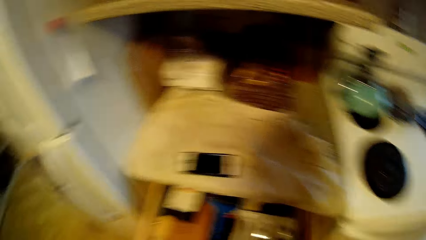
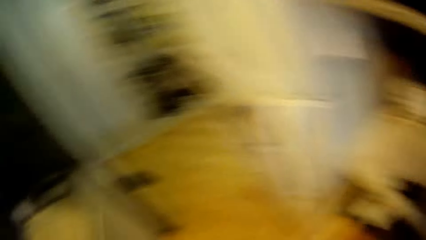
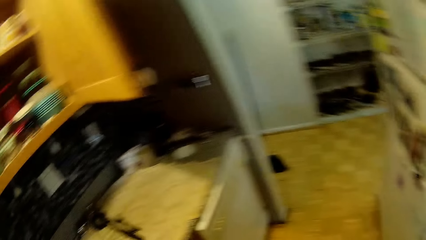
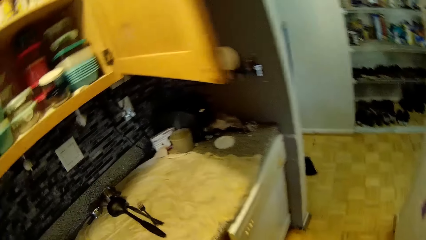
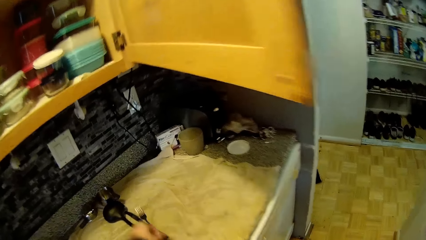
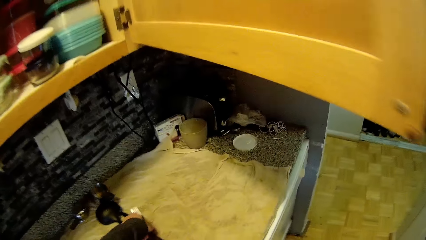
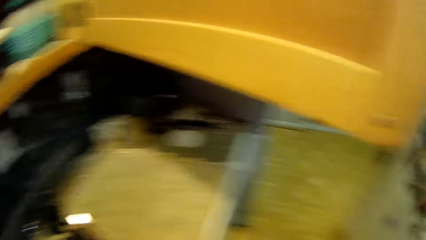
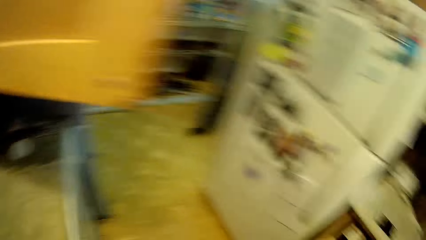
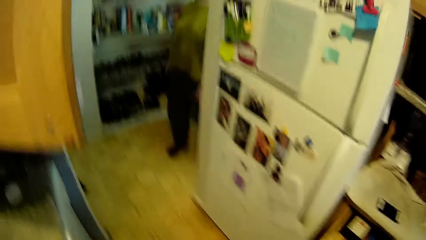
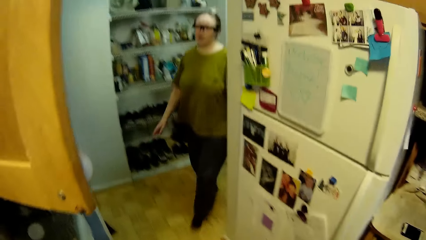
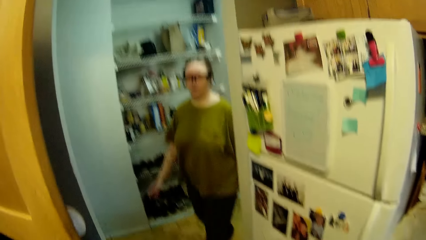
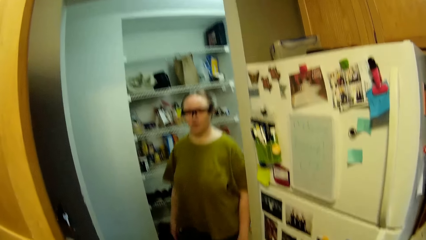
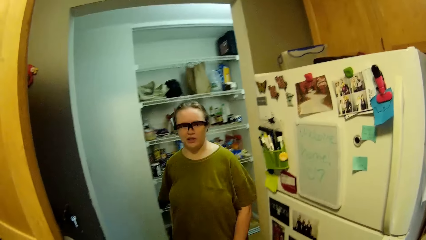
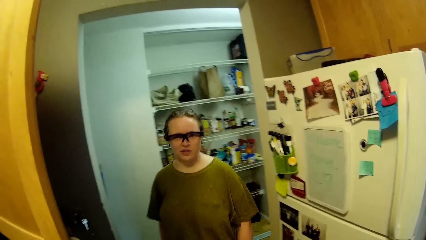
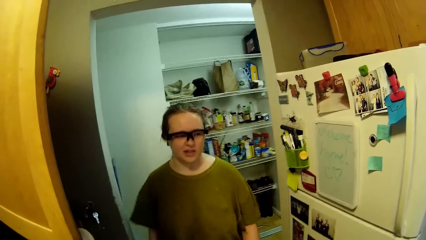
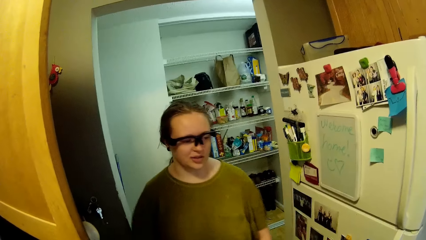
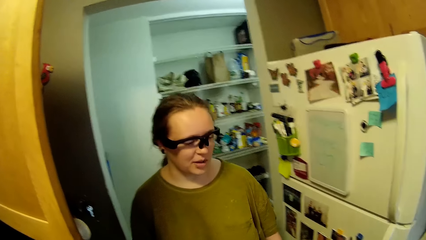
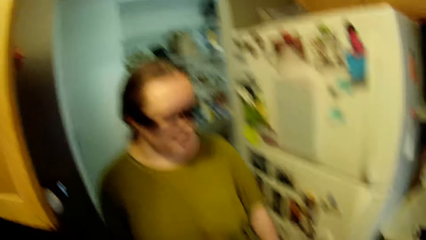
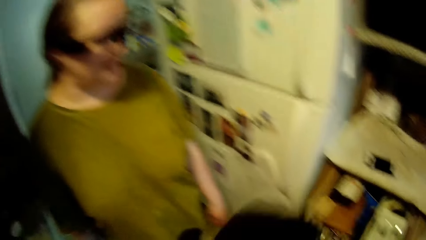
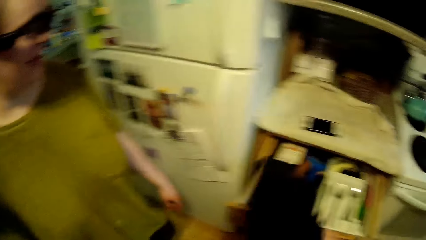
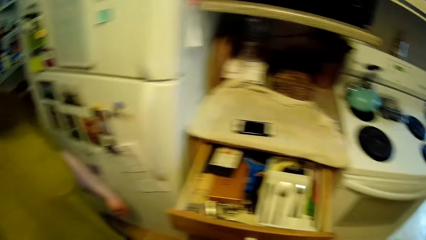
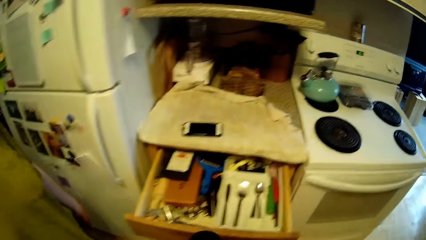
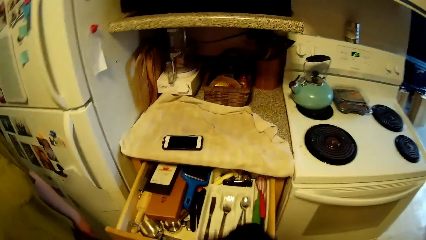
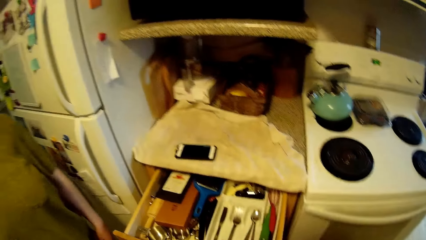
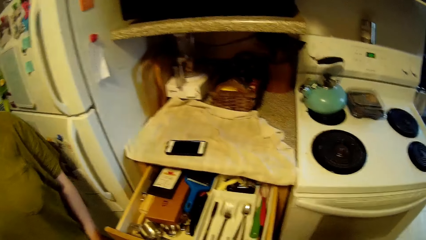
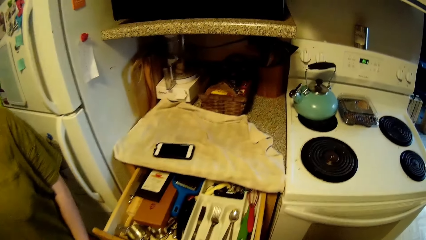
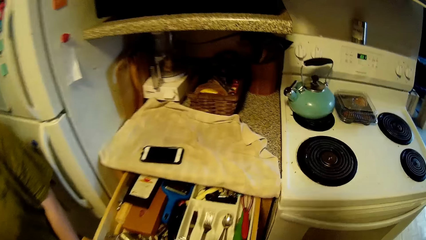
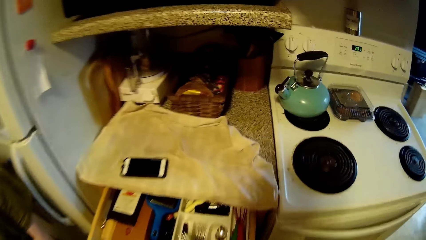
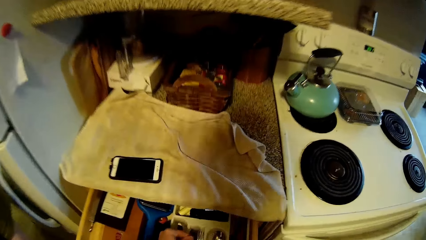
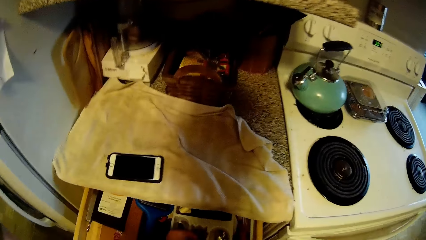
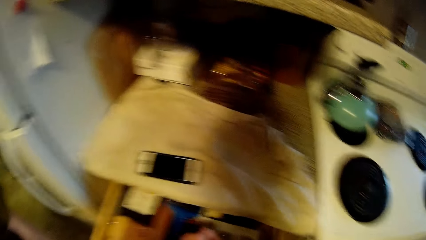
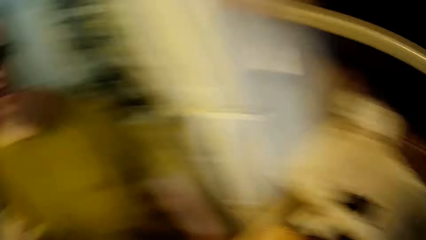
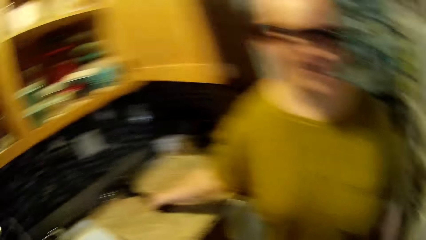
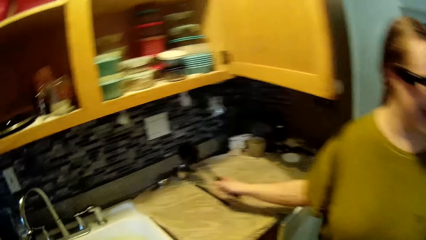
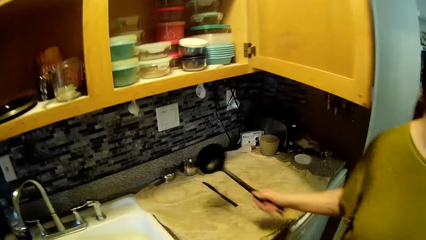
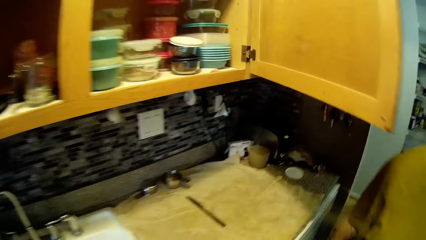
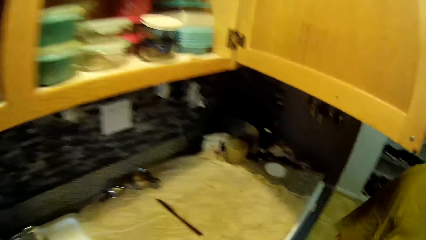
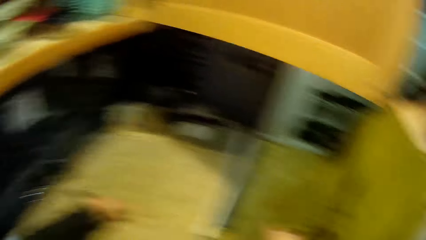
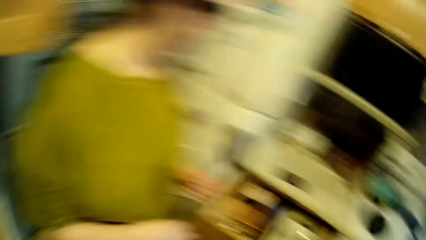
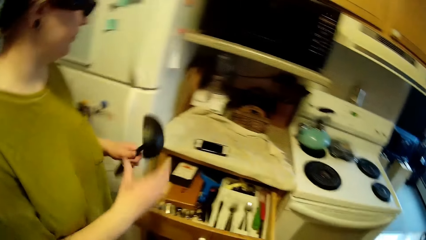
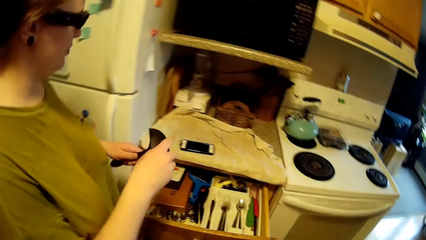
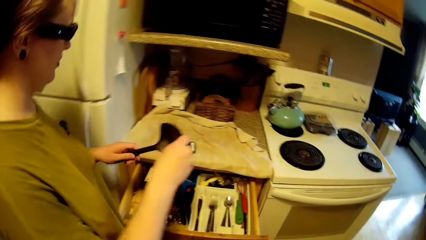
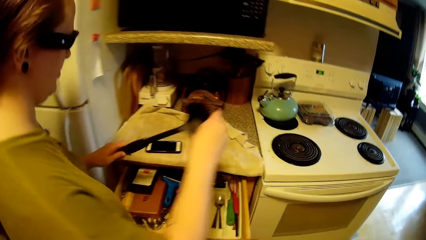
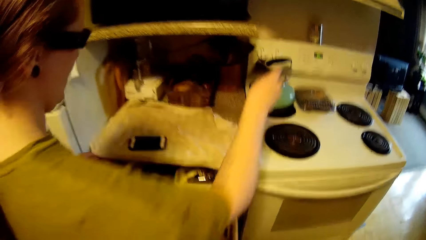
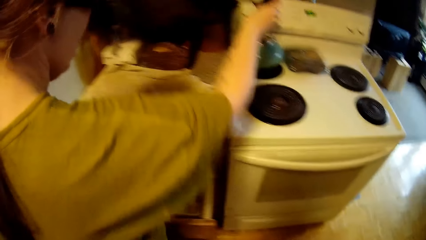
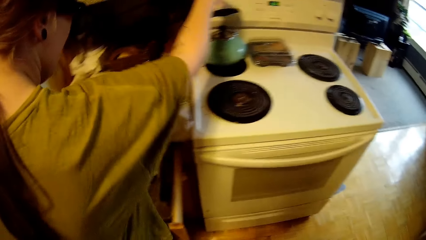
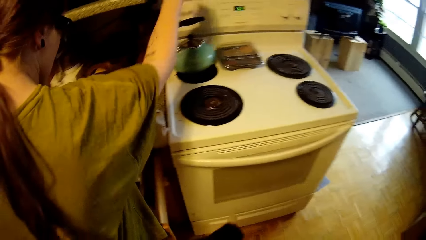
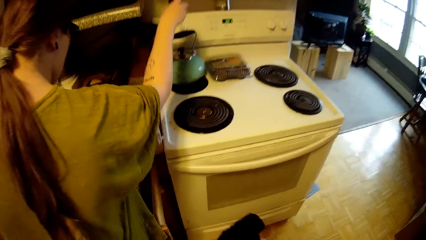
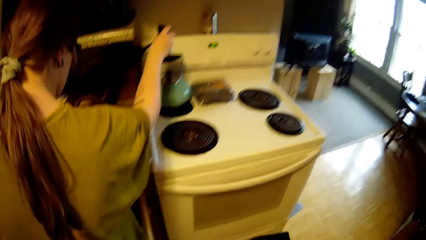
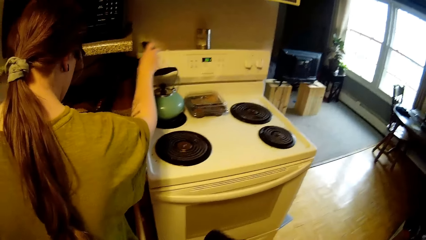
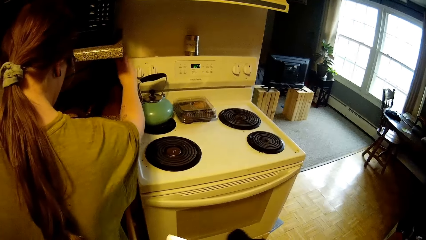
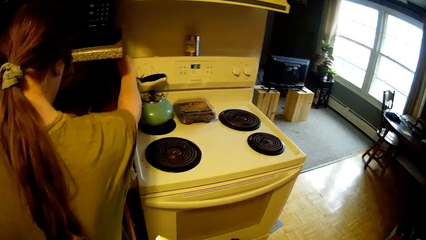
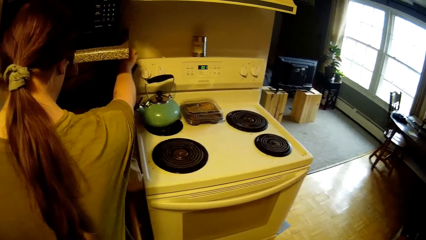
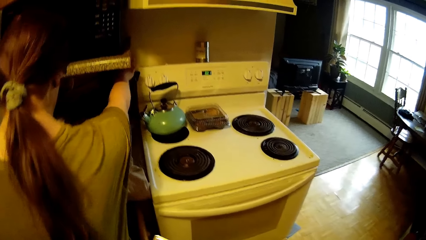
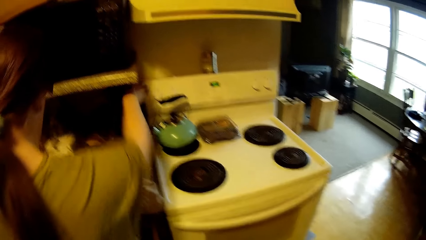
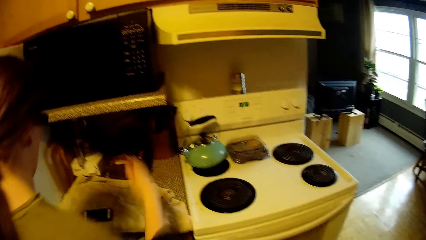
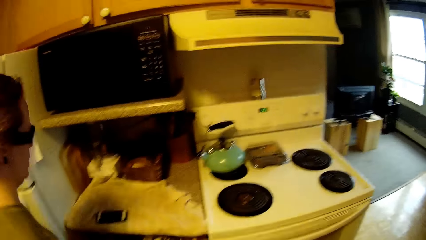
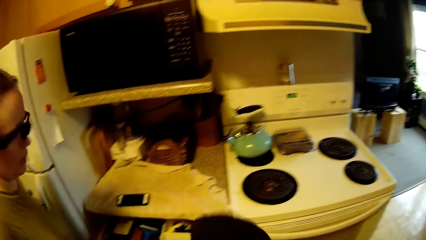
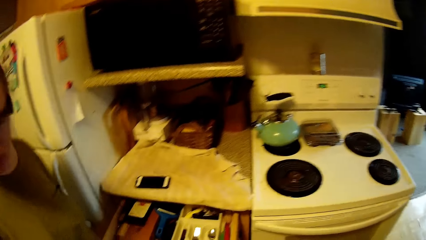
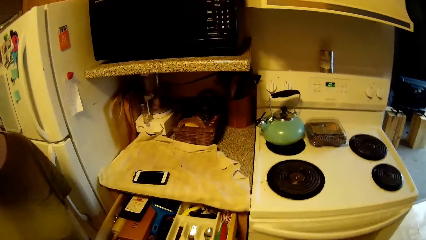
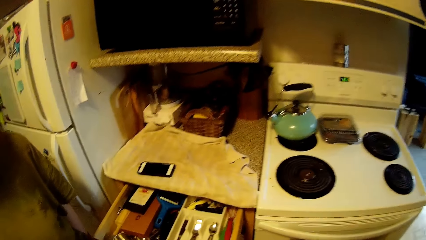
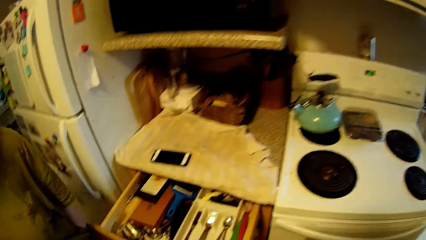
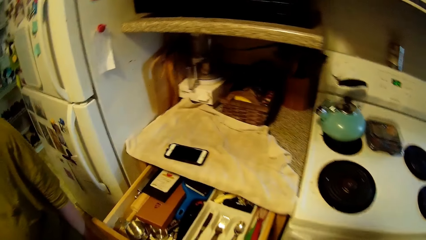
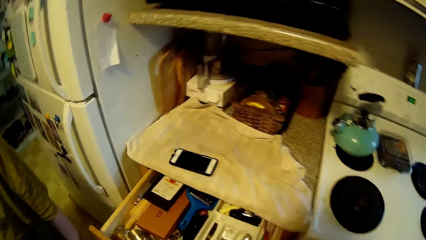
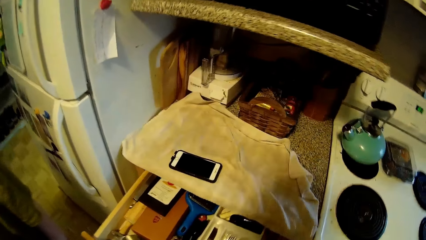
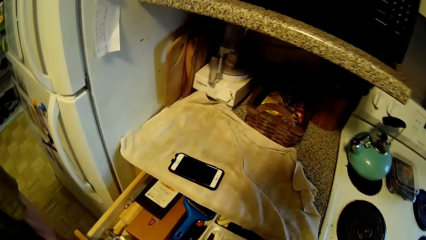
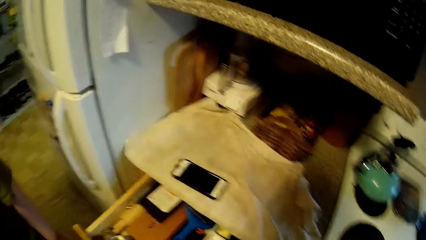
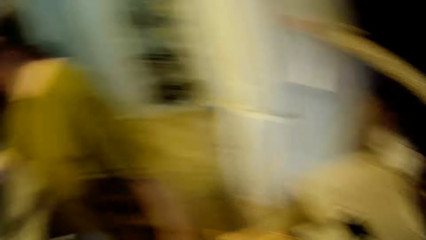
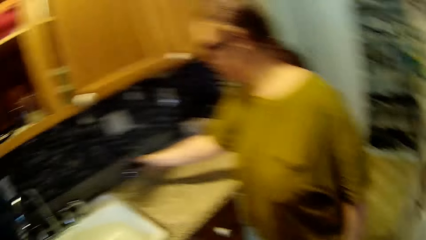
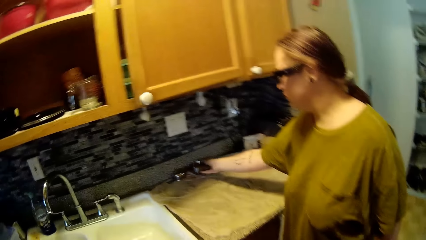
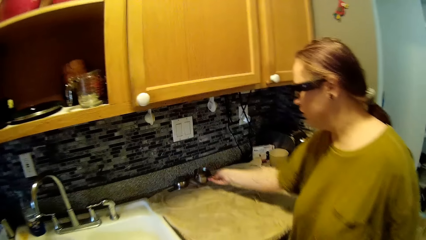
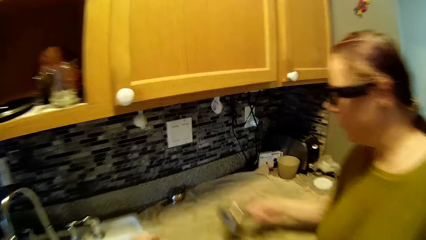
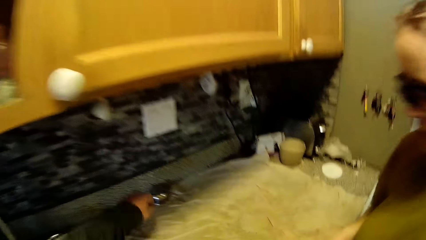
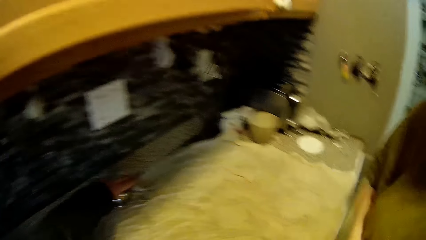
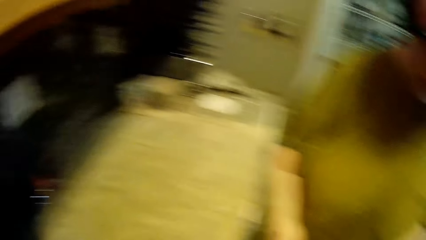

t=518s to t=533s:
The camera wearer walks in the kitchen. He picks up a fork with his left hand. The woman walks in the kitchen and talks to the camera wearer. The camera wearer wipes the fork with a cloth in his right hand. He drops the fork in a drawer with his left hand. The woman picks up a spoon with her right hand. The camera wearer walks in the kitchen. He picks up a knife from the table with his left hand. The woman moves the spoon from her right hand to her left hand. The woman drops the spoon on the table with her right hand. The camera wearer wipes the knife with the cloth in his right hand. The woman walks in the kitchen. The woman picks up a cup from the table with her right hand. The camera wearer picks up a spoon from the table with his left hand.
